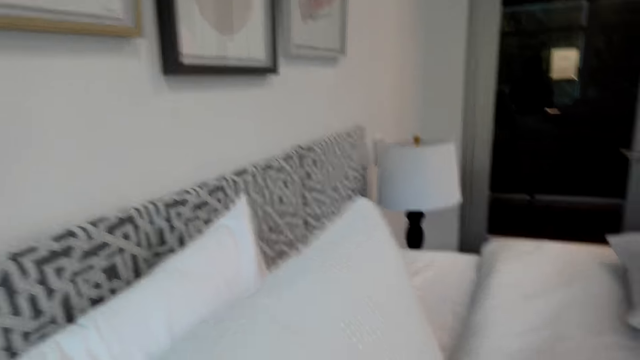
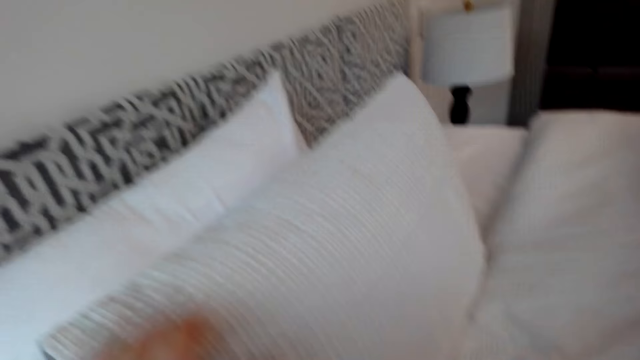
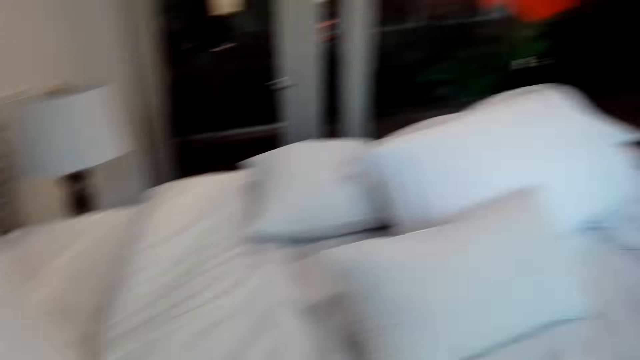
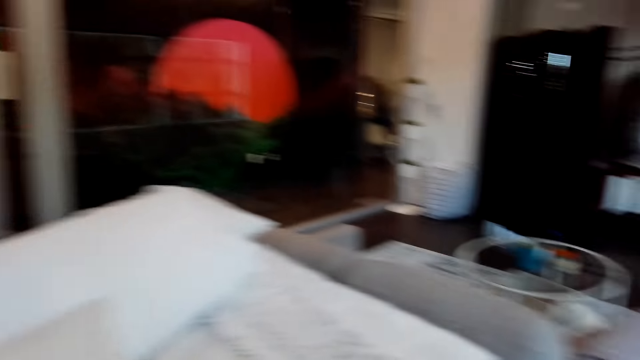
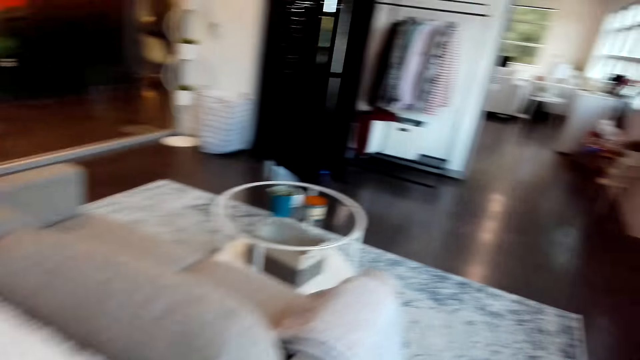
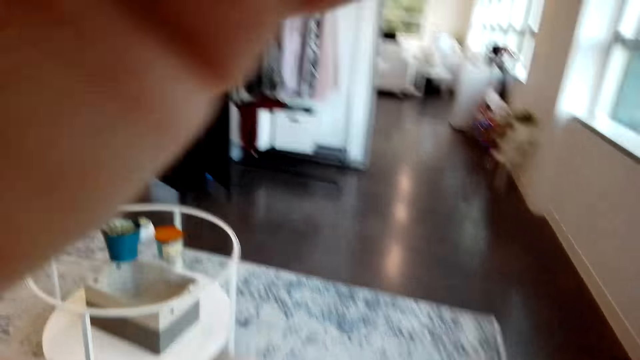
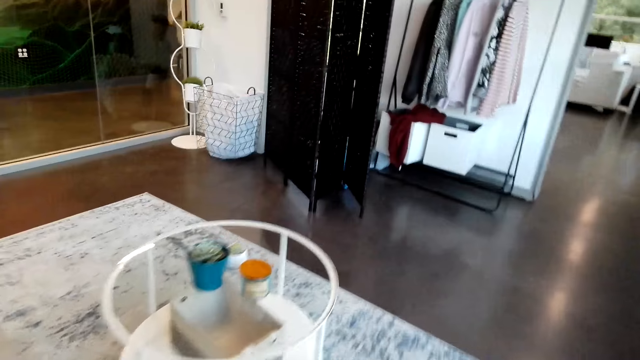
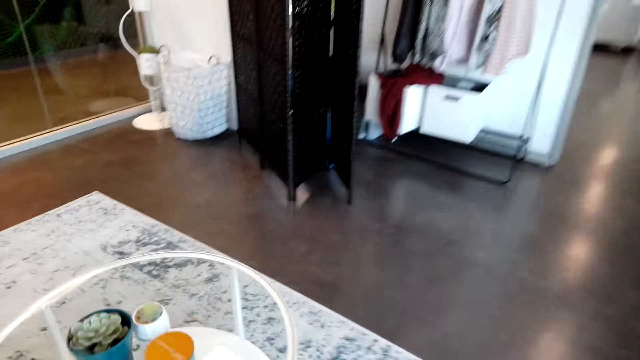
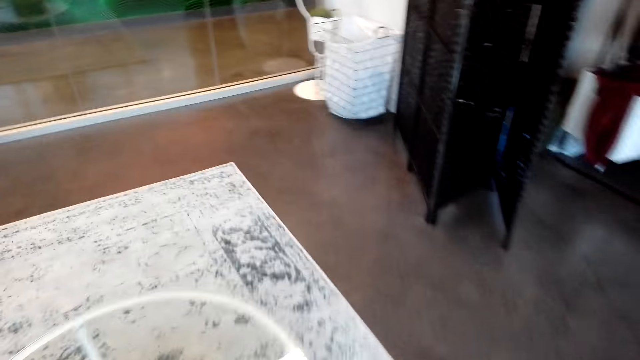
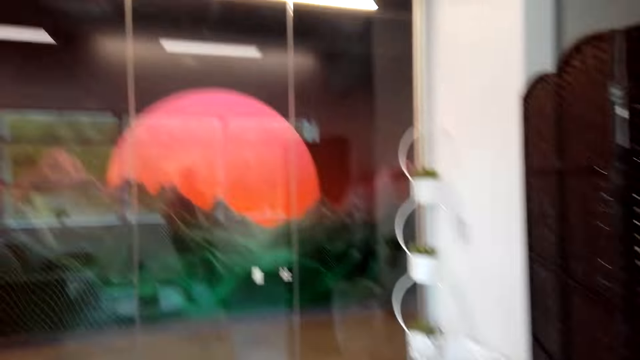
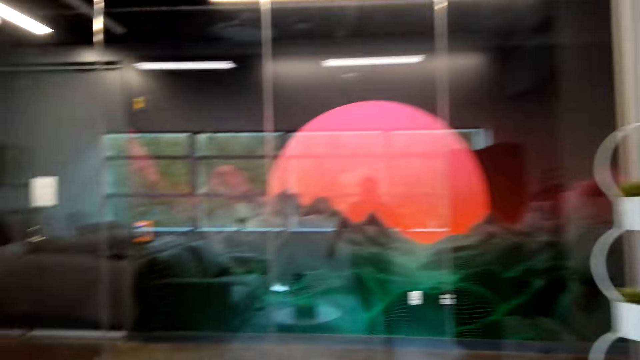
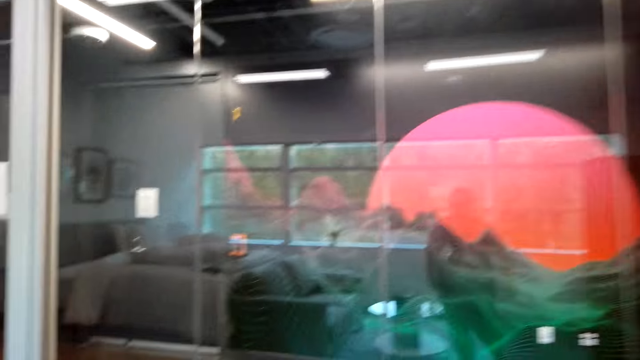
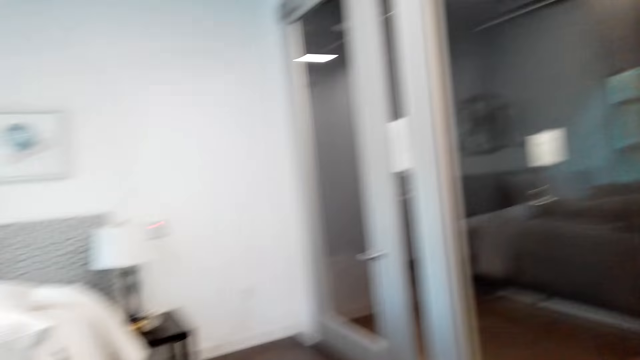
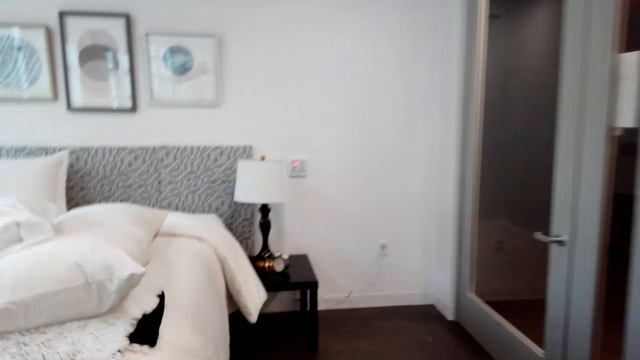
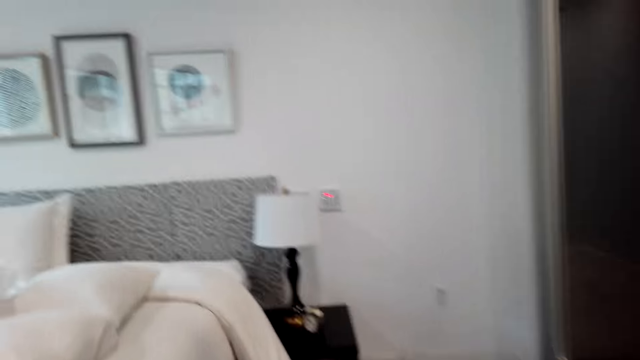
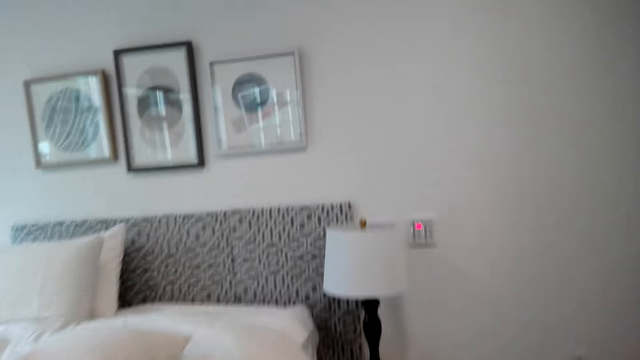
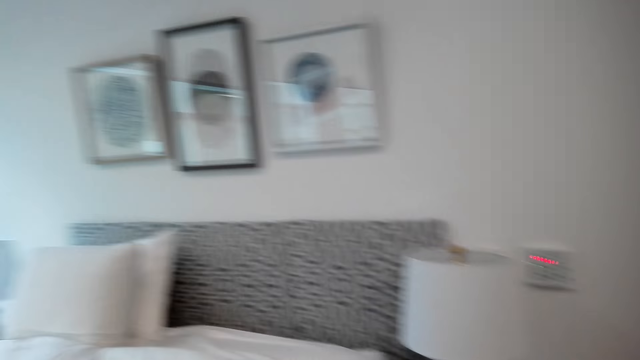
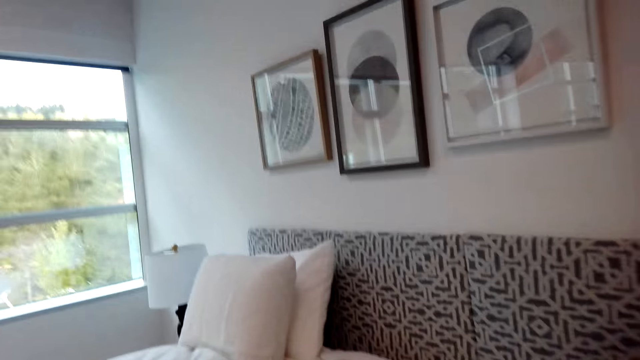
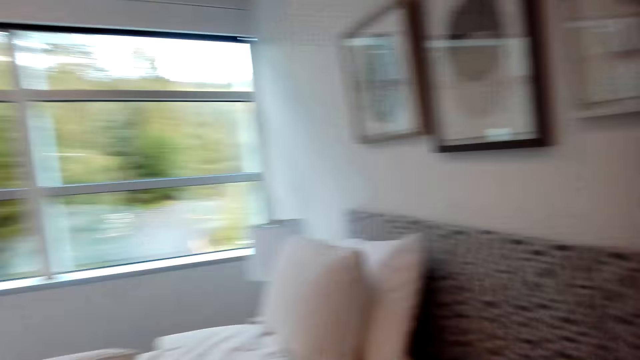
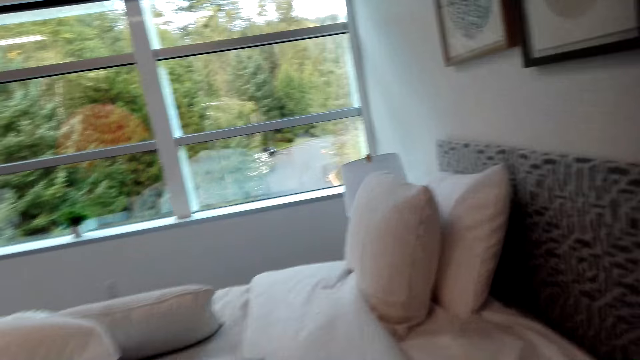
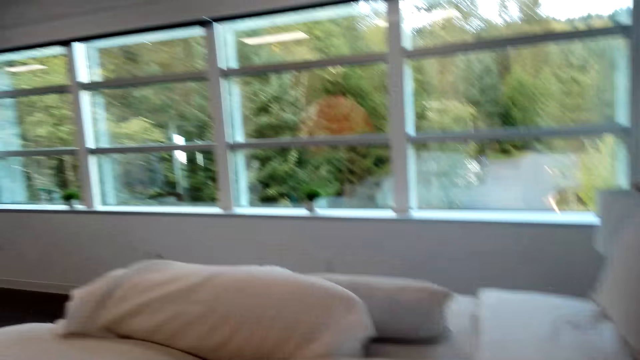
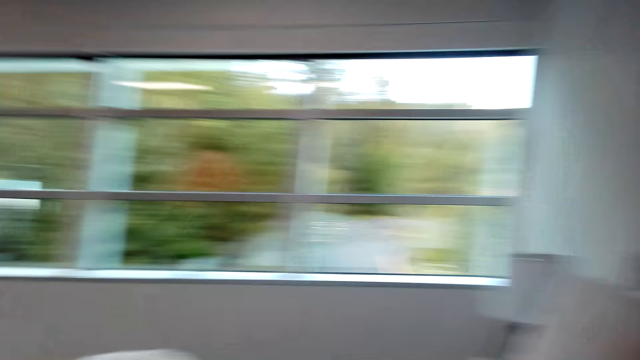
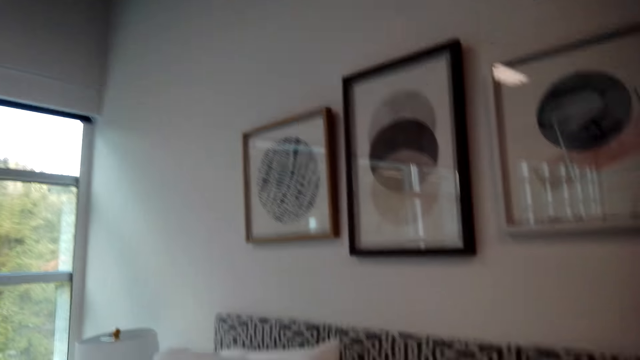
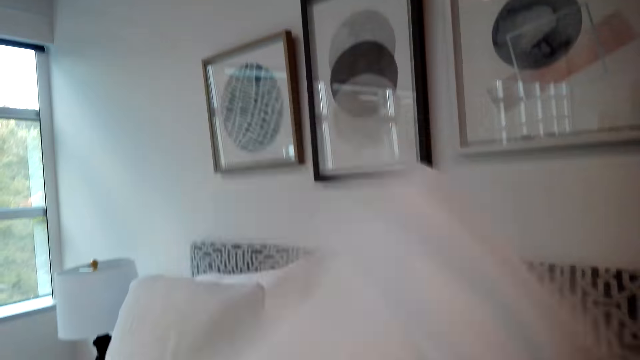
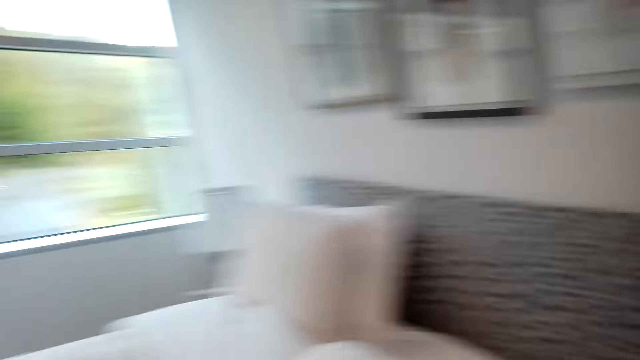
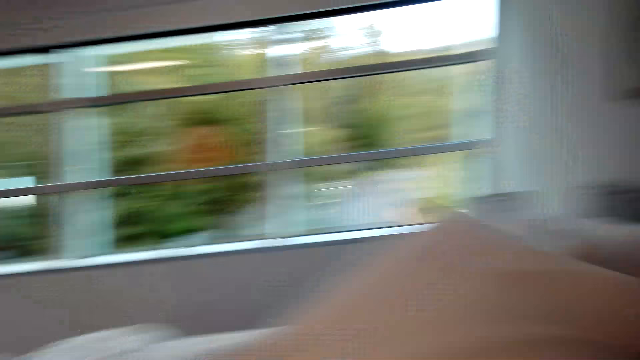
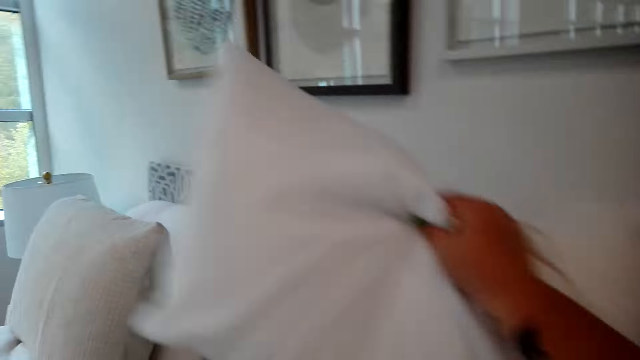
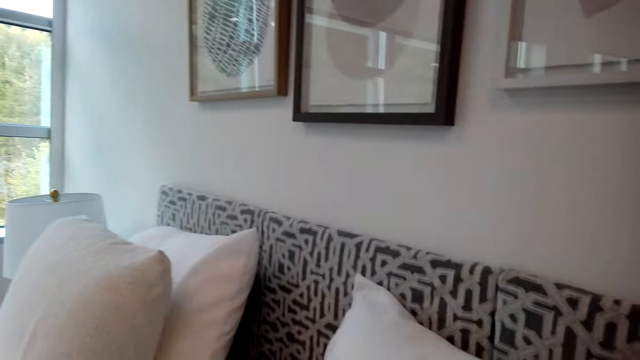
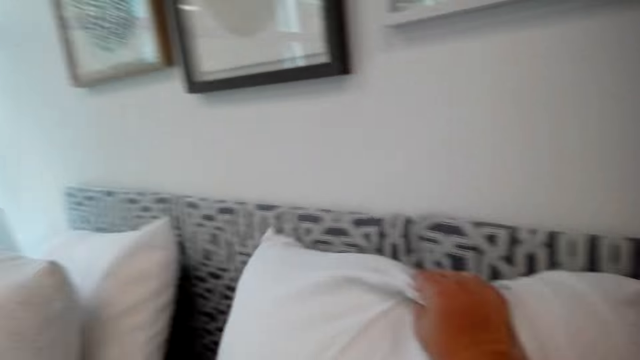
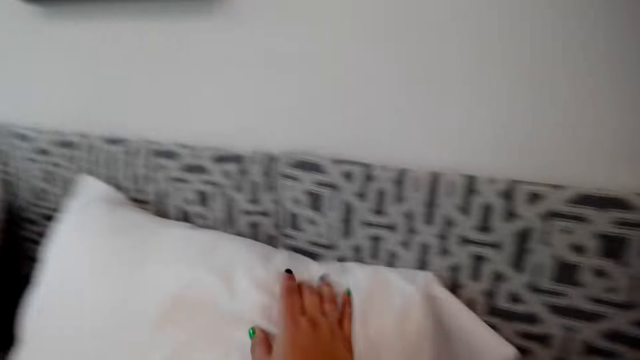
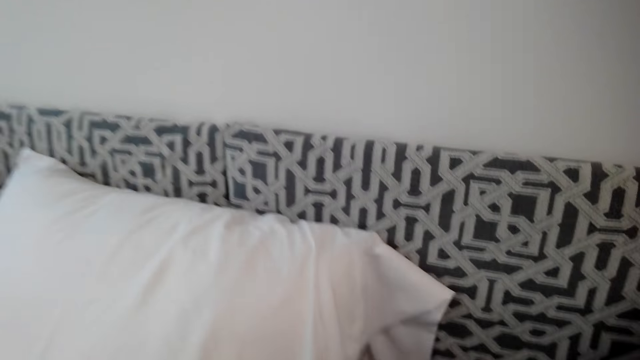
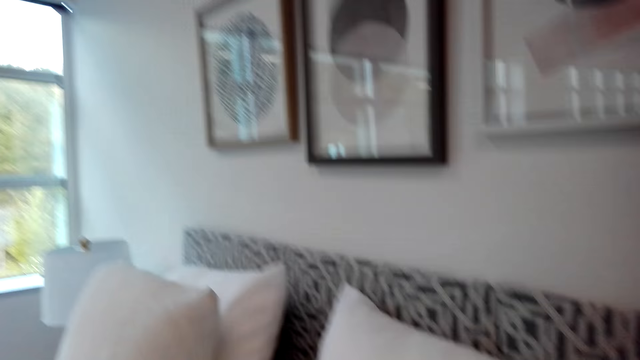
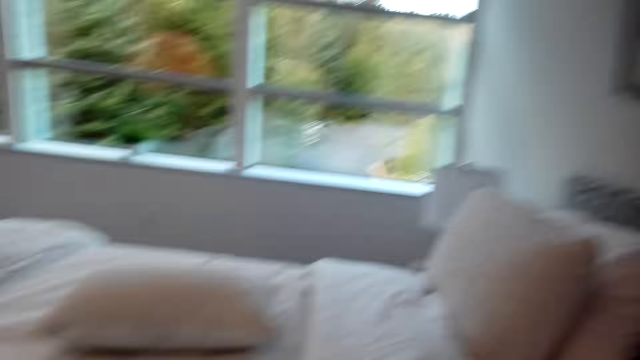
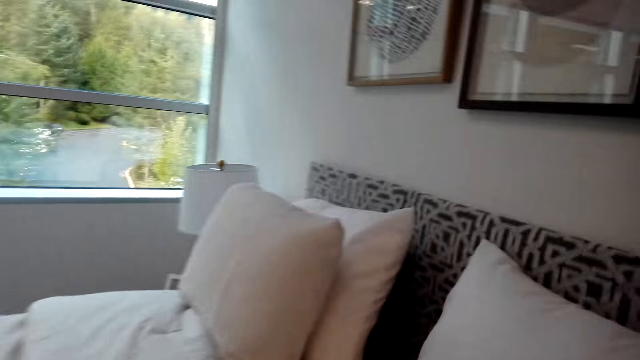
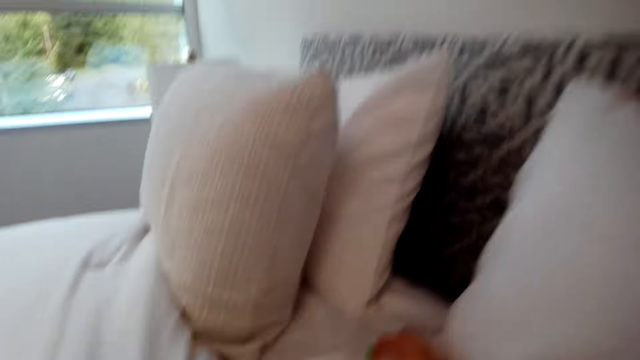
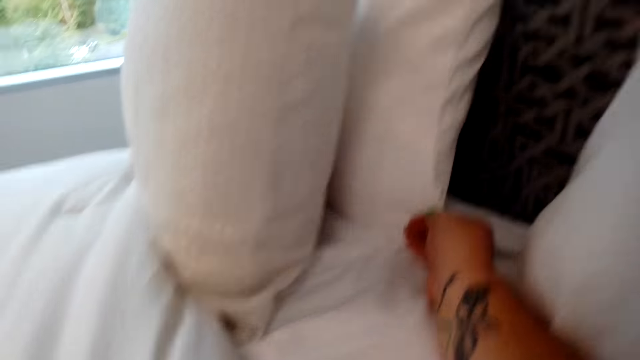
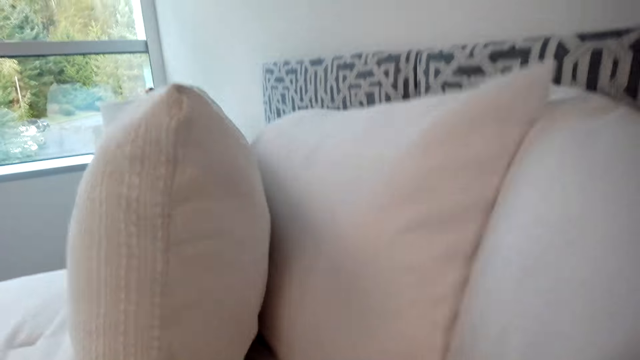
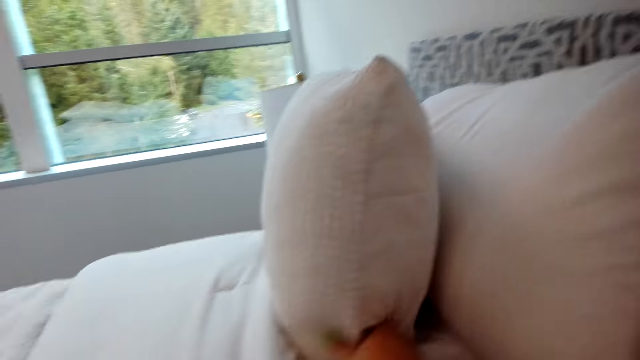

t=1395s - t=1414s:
The camera wearer walks around the bedroom. They put a hand up. They walk. They arrange the pillows on the bed. They arrange the pillows on the bed.

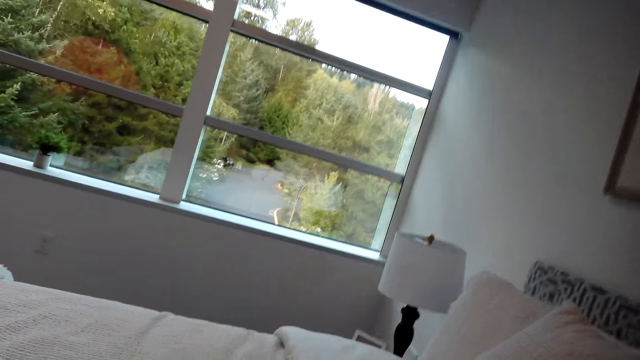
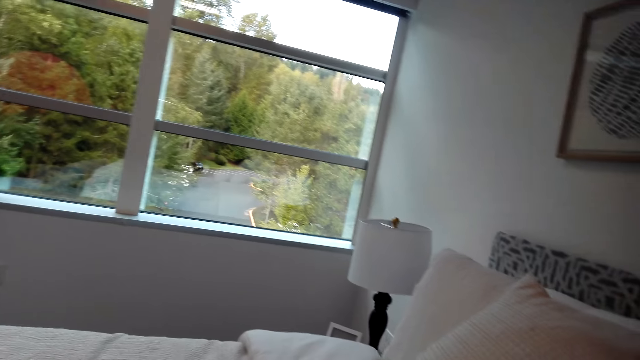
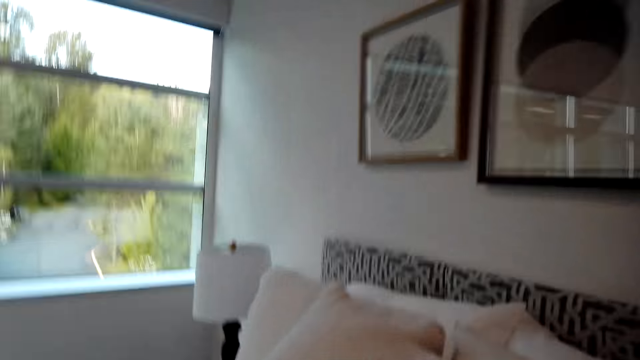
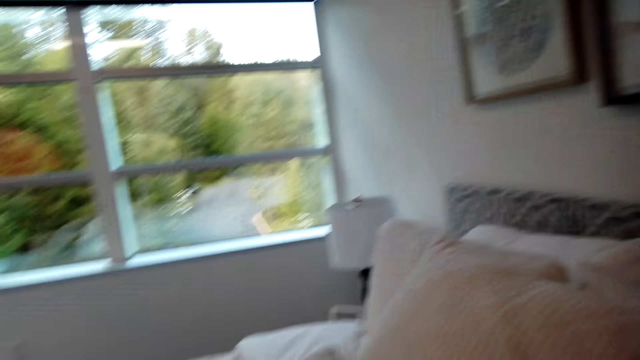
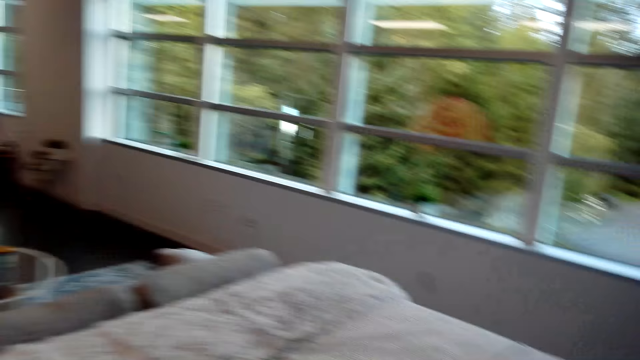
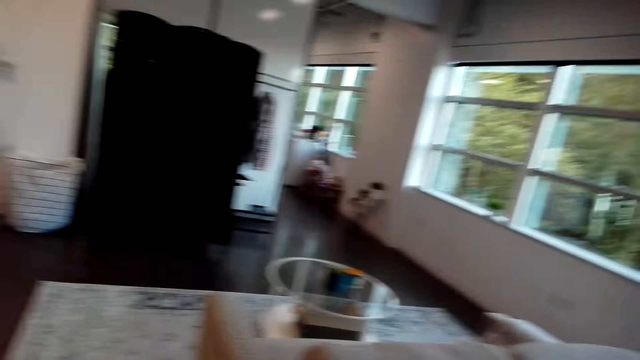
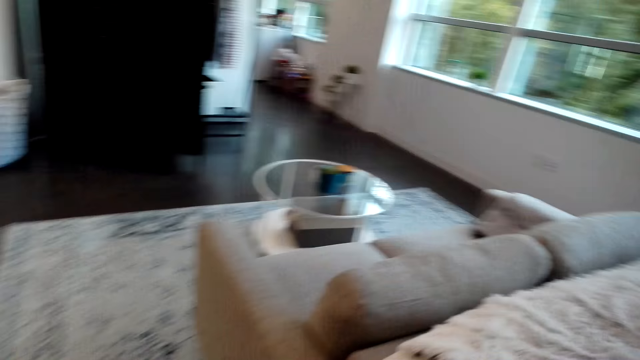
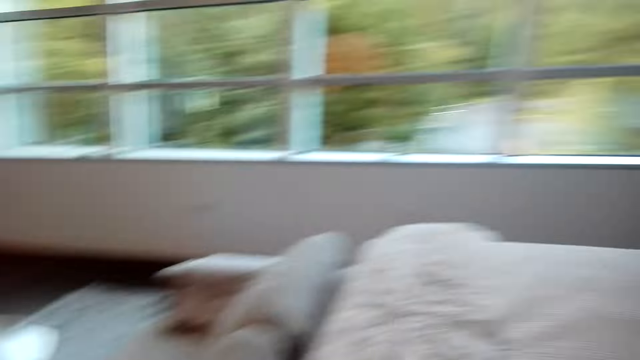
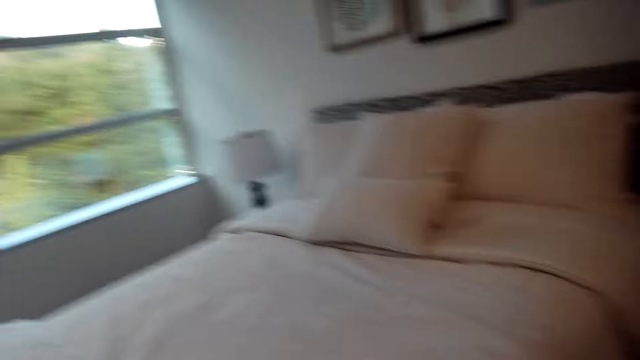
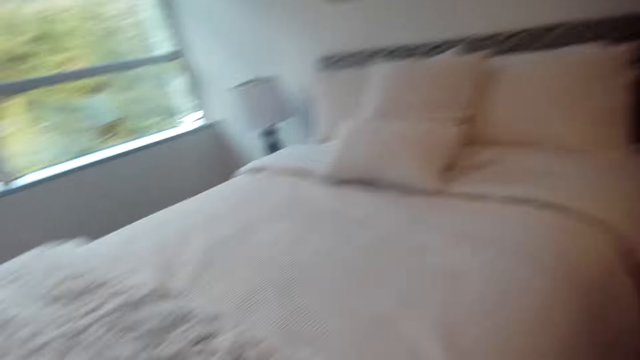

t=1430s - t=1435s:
The camera wearer looks around the bedroom.
